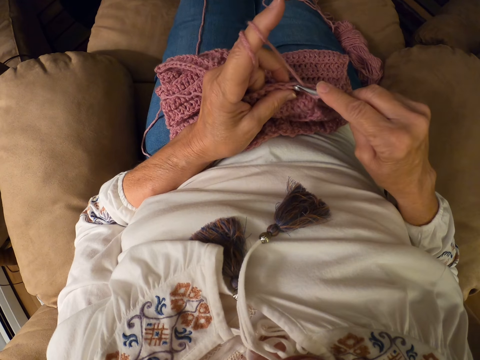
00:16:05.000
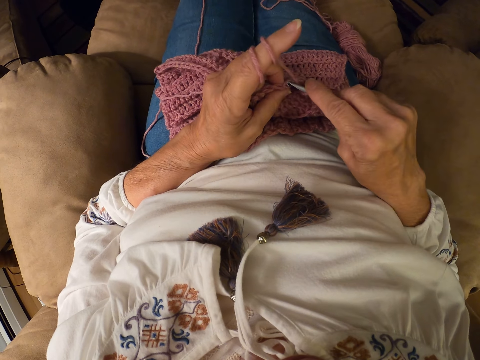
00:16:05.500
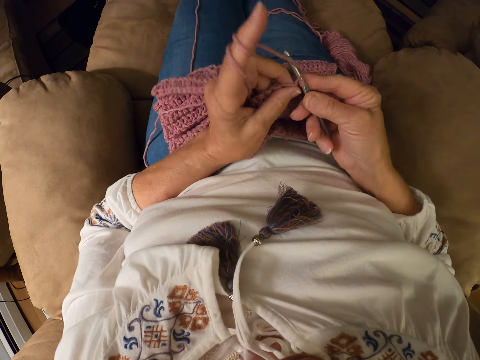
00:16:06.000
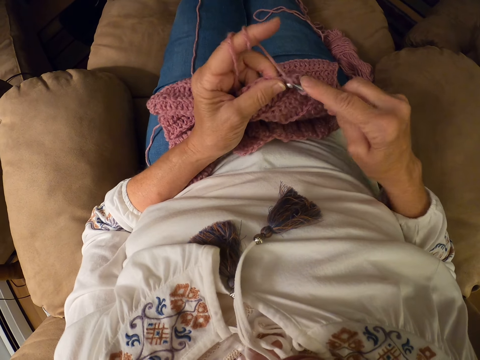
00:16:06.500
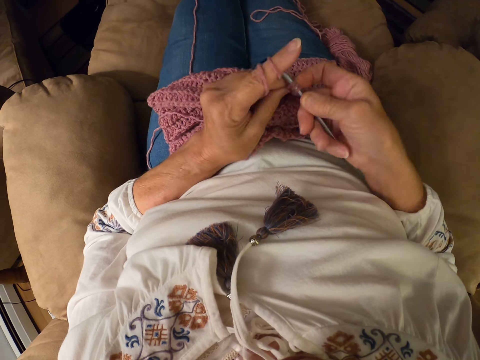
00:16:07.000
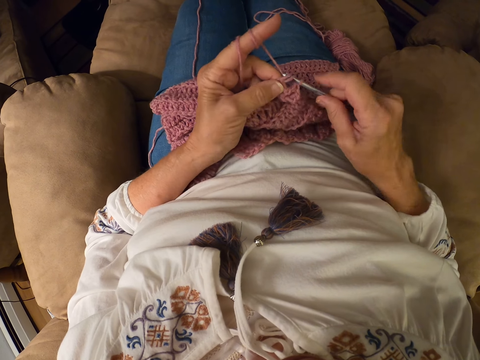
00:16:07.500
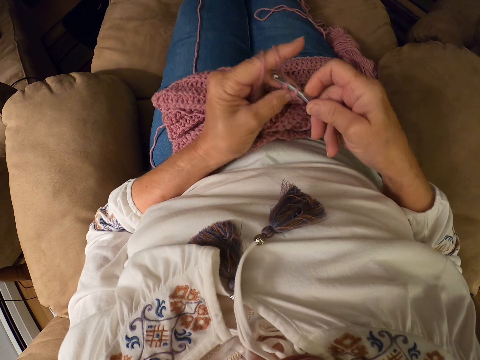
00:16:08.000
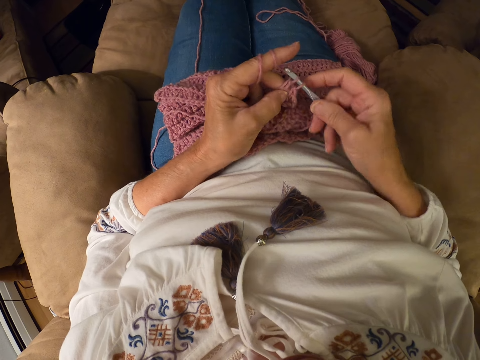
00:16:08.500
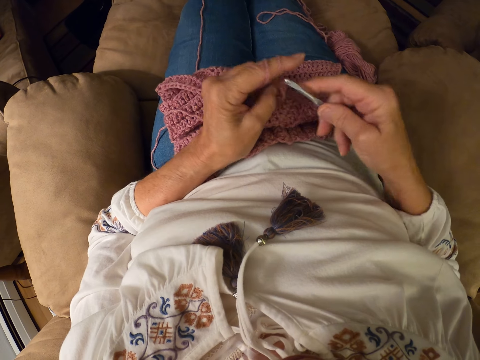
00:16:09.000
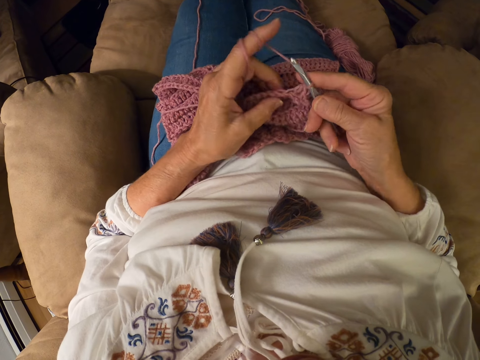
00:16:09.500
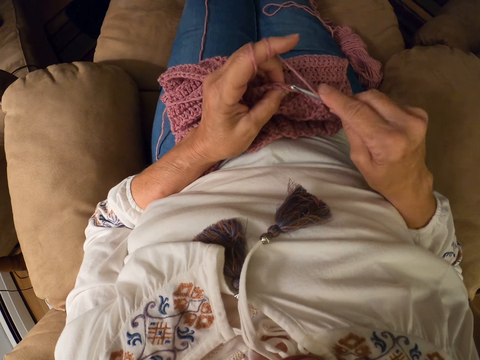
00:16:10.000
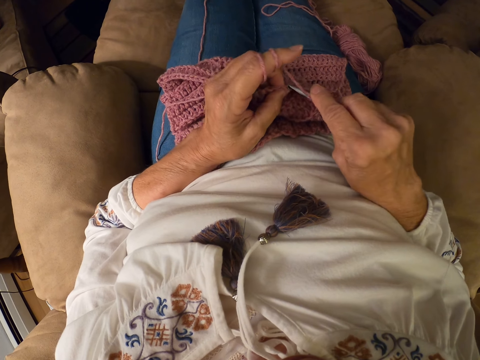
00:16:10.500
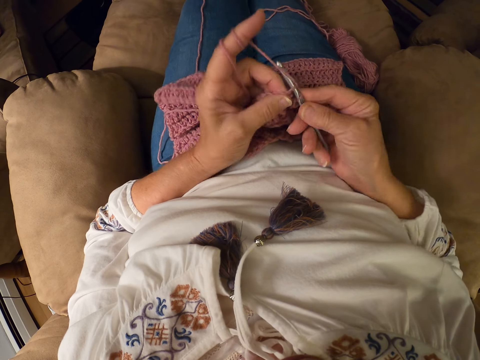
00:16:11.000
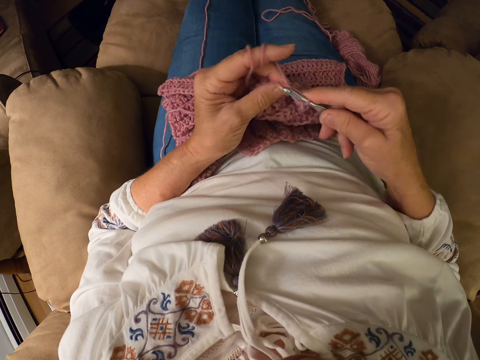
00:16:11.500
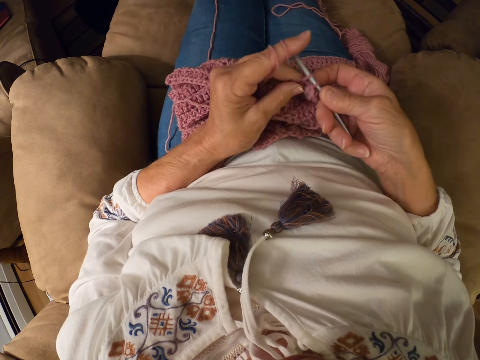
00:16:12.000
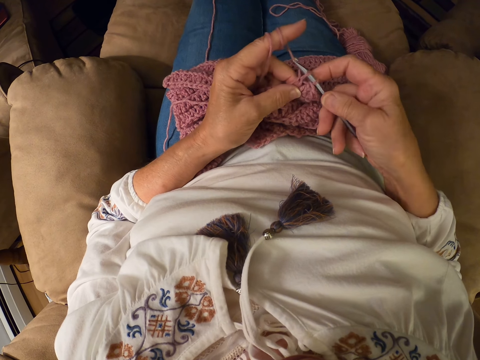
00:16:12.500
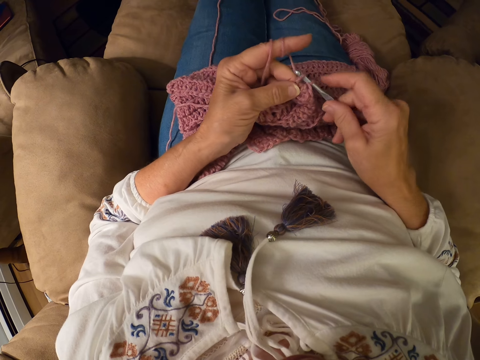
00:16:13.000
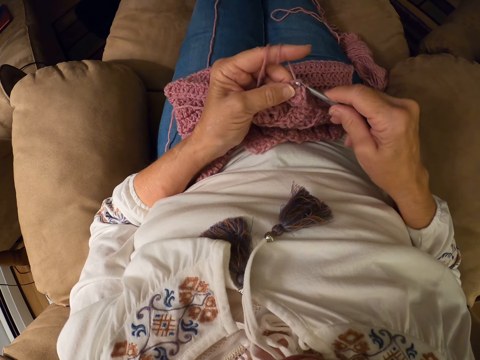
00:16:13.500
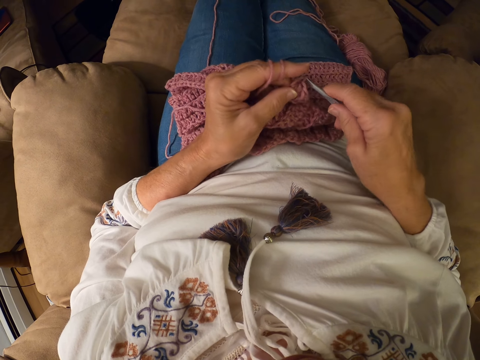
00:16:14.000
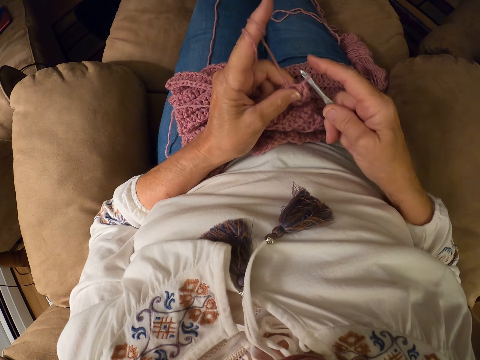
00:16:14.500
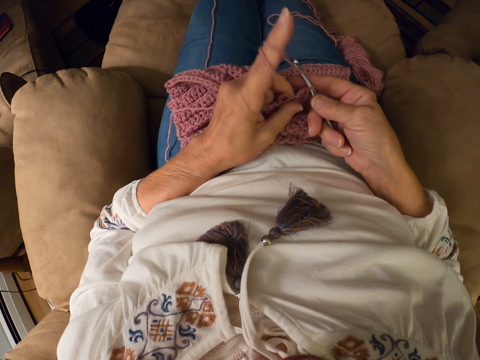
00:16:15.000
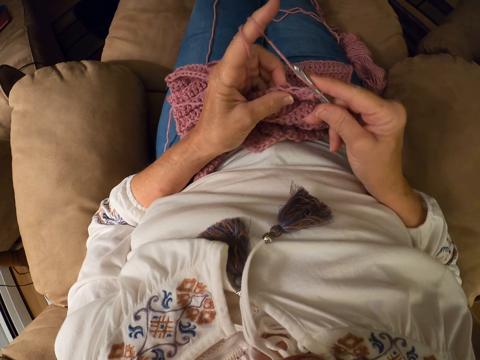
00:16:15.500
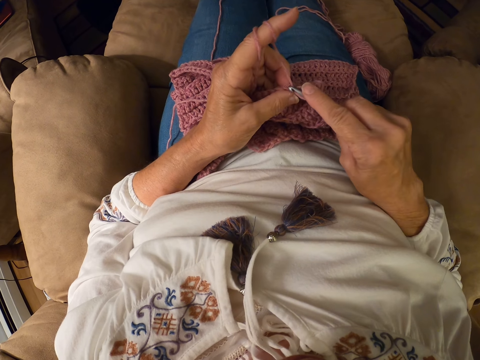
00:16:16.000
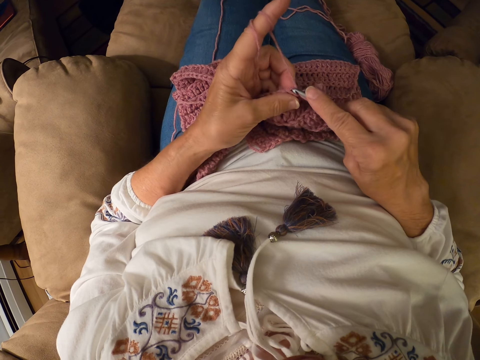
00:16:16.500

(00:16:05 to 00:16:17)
The camera wearer crochets with the yarn.

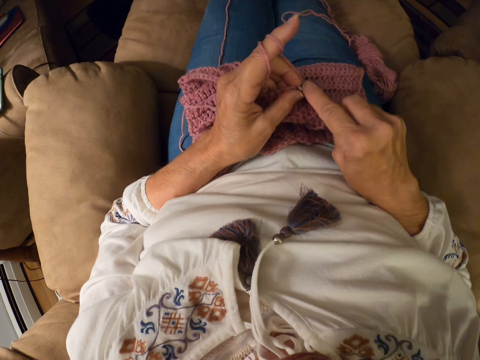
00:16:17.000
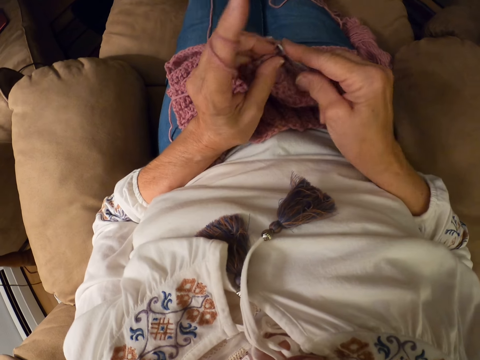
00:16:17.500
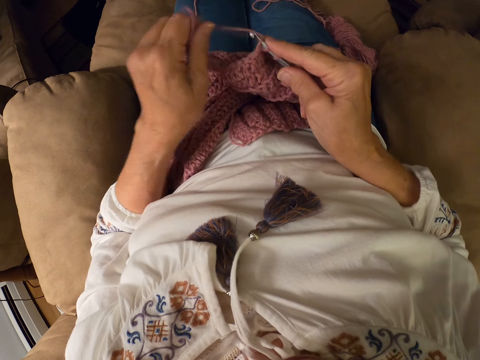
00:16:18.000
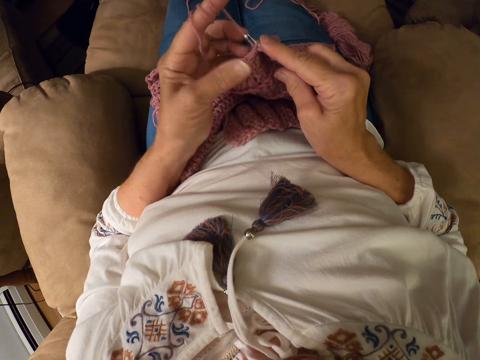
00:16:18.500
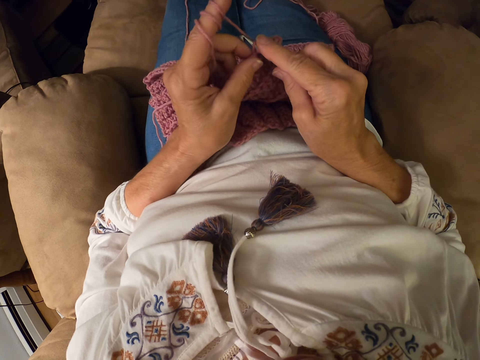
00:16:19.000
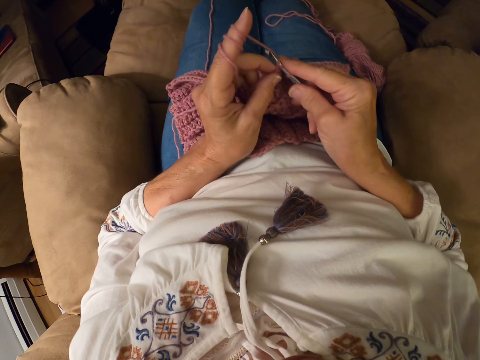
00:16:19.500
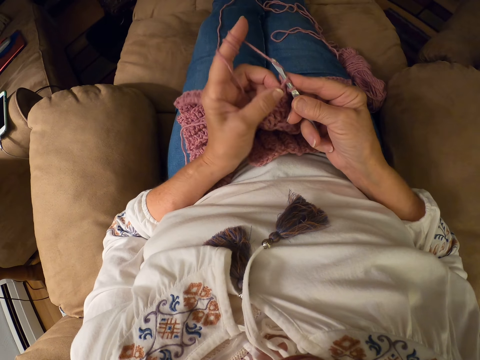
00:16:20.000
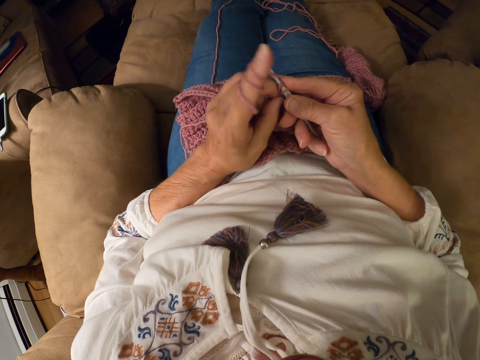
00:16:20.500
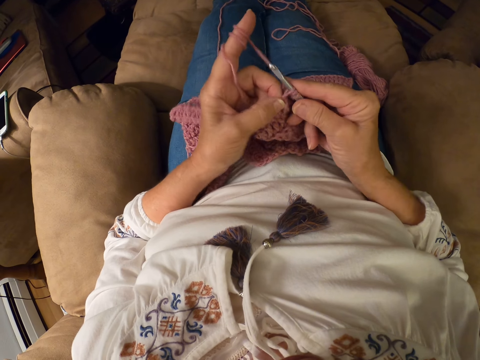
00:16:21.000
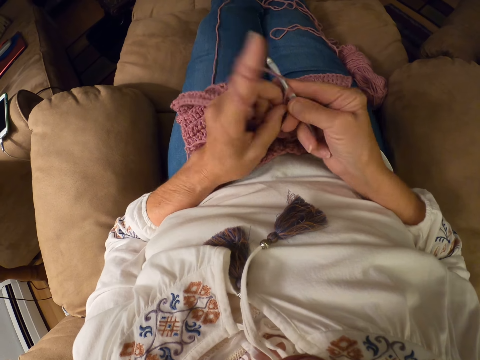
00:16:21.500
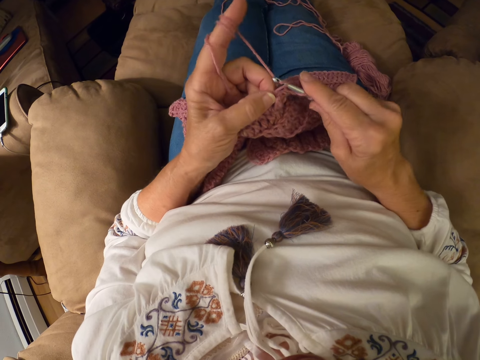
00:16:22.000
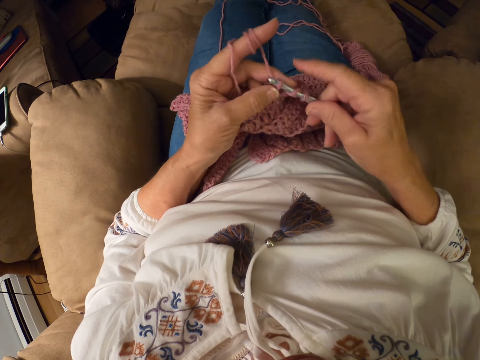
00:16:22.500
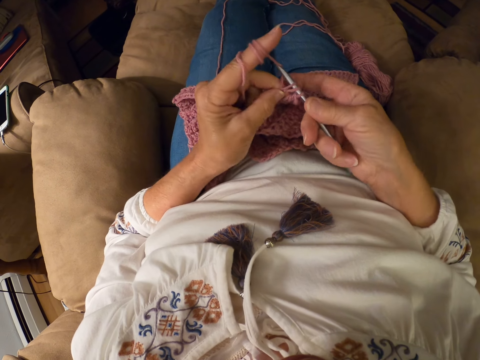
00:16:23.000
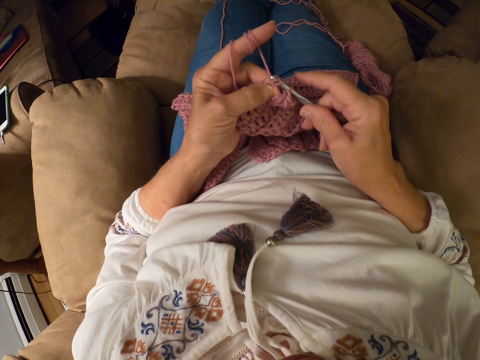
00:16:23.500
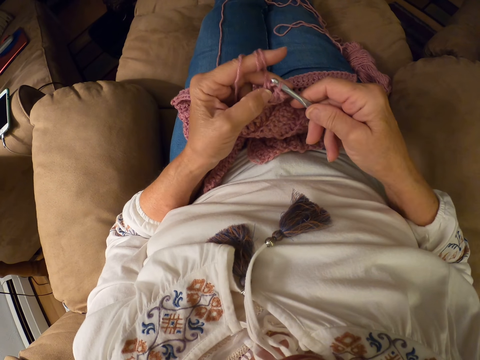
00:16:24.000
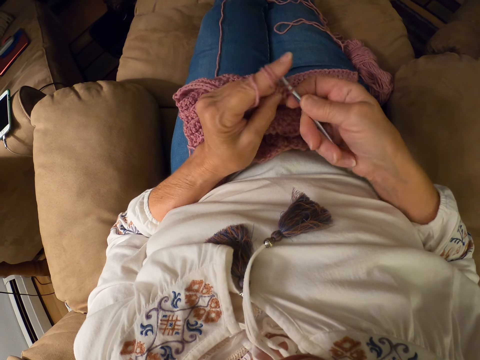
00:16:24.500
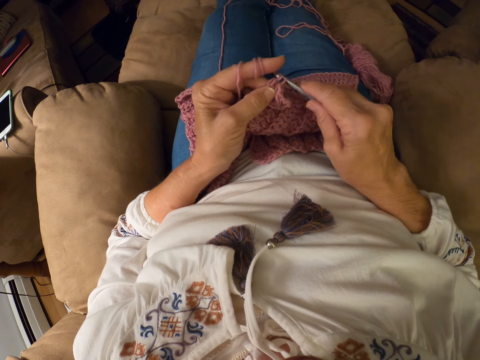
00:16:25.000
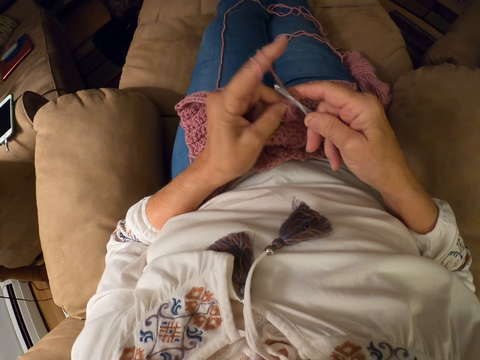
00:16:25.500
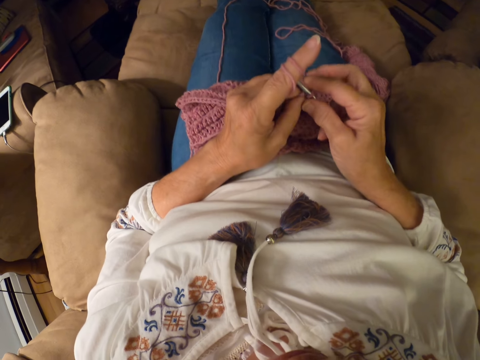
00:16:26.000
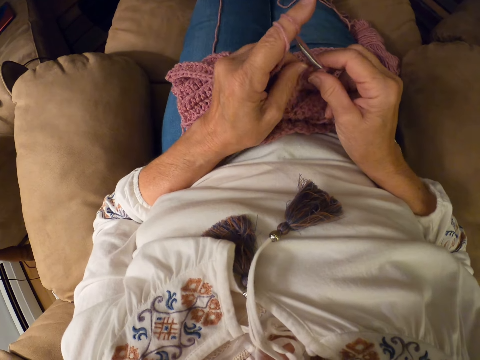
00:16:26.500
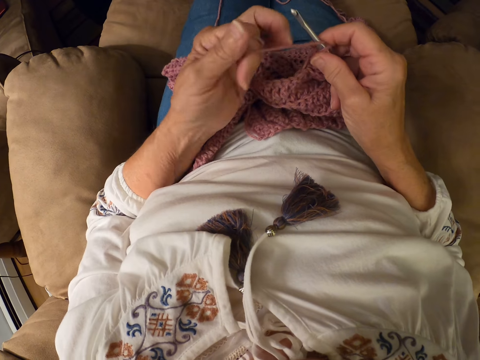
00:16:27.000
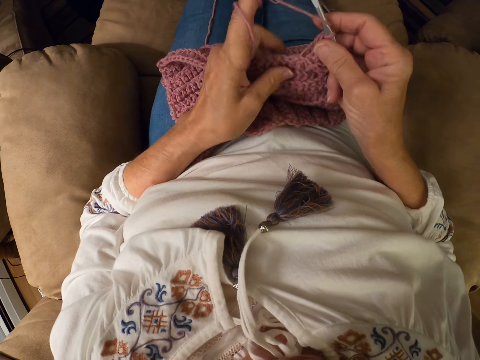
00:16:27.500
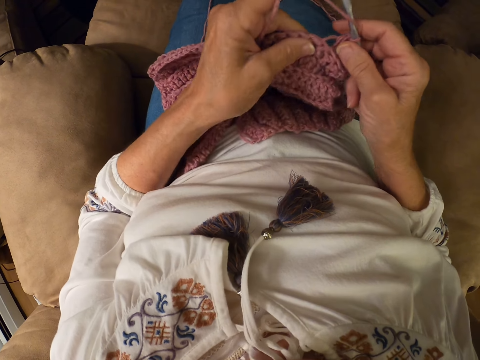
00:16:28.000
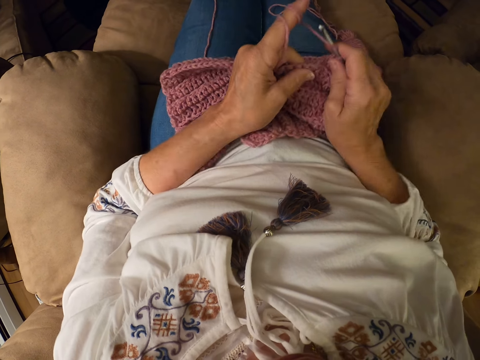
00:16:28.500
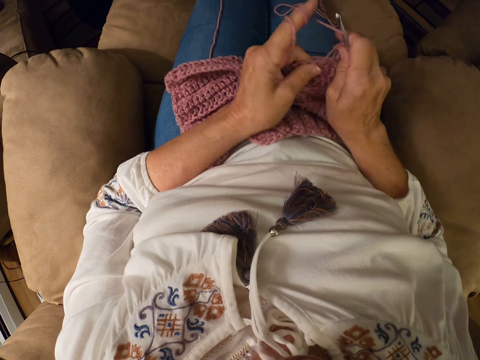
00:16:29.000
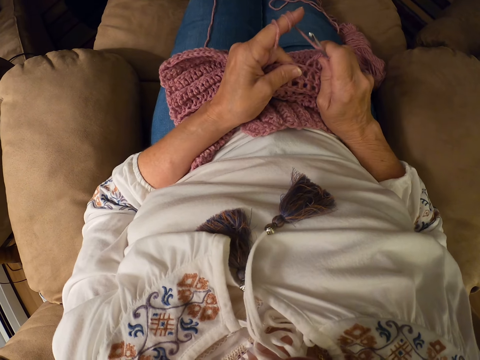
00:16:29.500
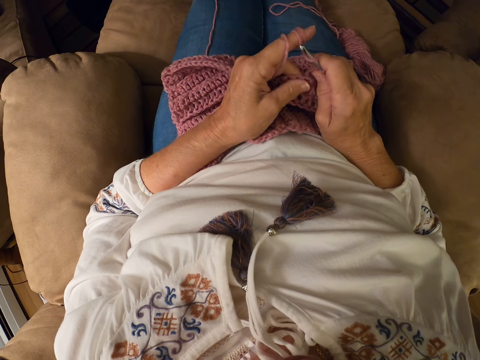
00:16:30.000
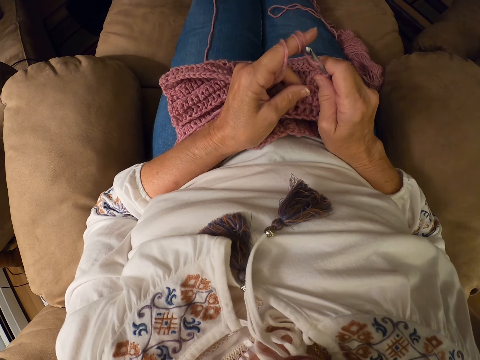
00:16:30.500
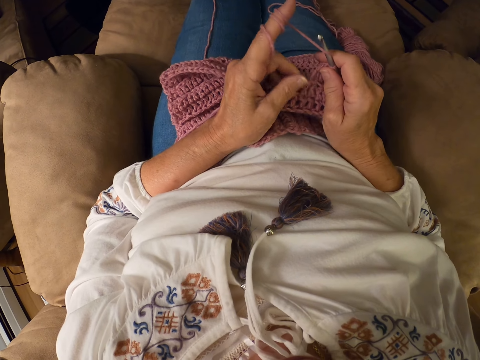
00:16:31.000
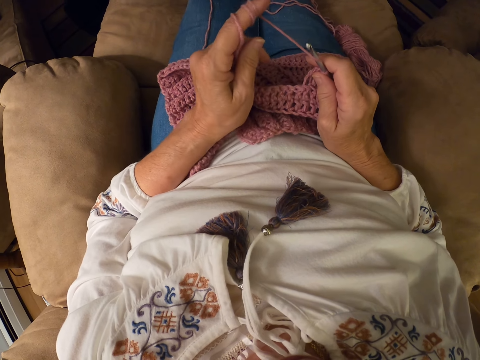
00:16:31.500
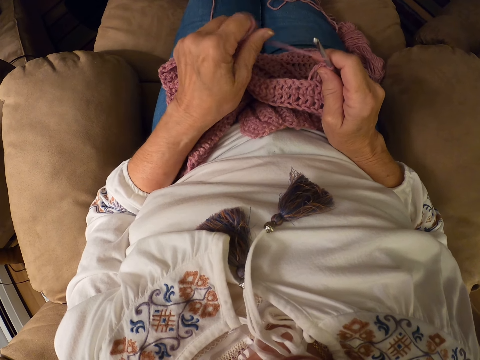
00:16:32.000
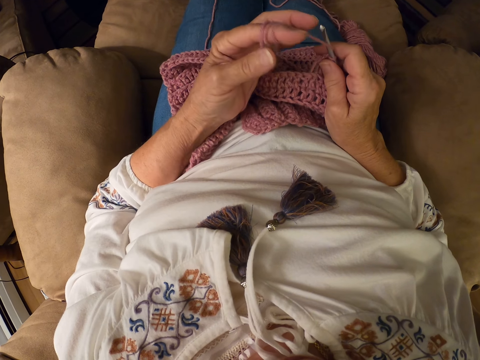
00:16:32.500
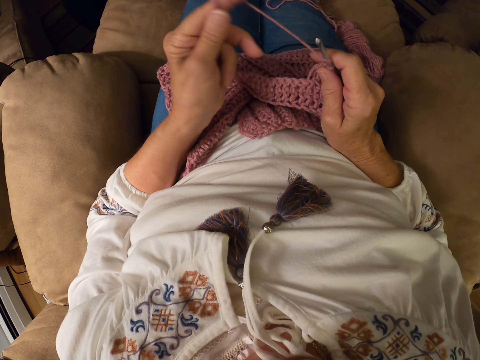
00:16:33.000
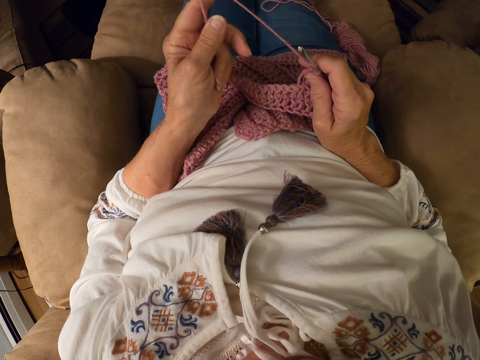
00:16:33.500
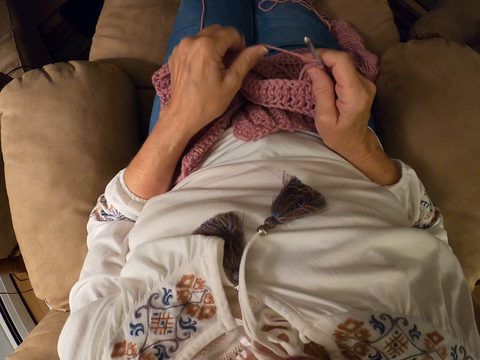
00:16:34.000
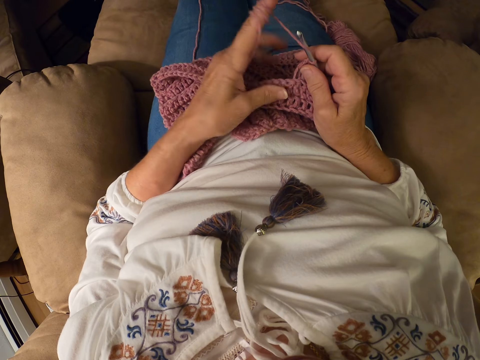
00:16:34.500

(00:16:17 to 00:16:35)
The camera wearer rolls the yarn around their left index finger. They crochet with the yarn. They knit the sweater fabric. They roll the yarn around their left index finger. They adjust the crochet with both hands, lift the sweater fabric and hold the sweater fabric on their laps. They roll the yarn around their left index finger.
